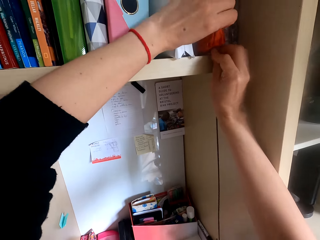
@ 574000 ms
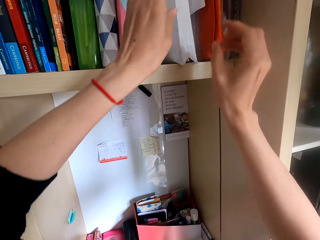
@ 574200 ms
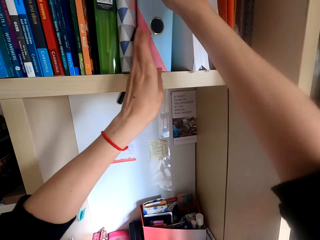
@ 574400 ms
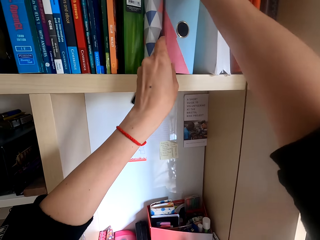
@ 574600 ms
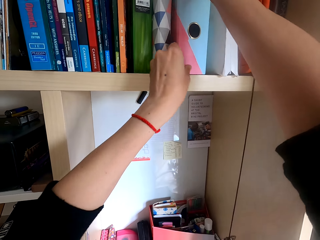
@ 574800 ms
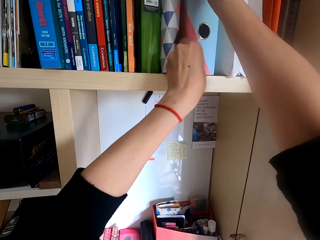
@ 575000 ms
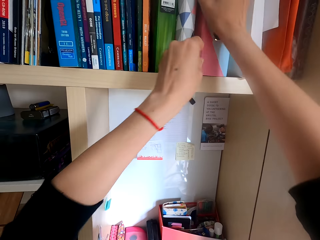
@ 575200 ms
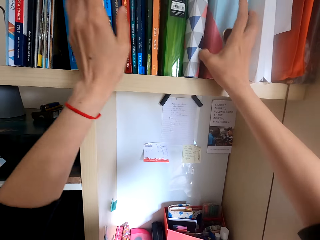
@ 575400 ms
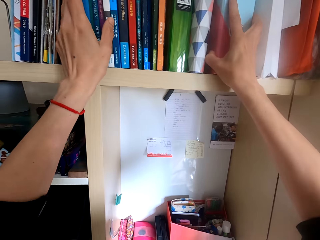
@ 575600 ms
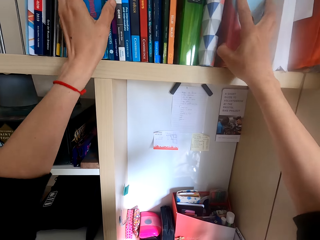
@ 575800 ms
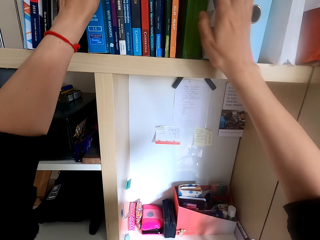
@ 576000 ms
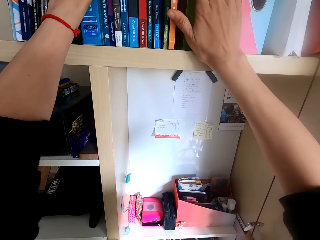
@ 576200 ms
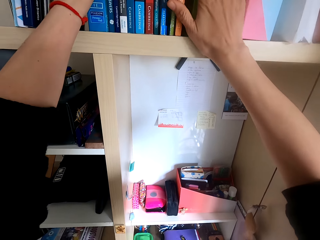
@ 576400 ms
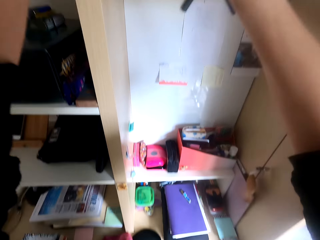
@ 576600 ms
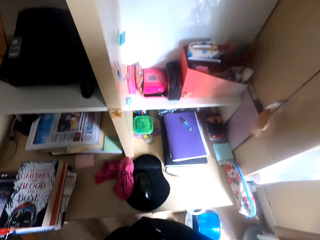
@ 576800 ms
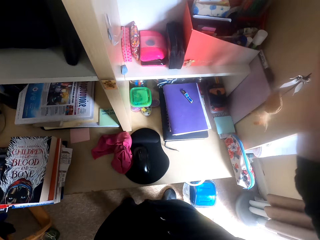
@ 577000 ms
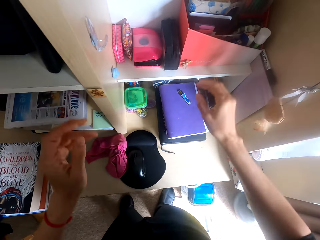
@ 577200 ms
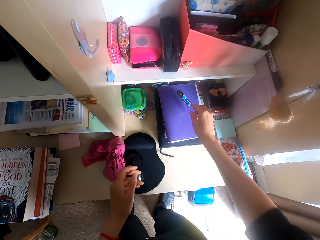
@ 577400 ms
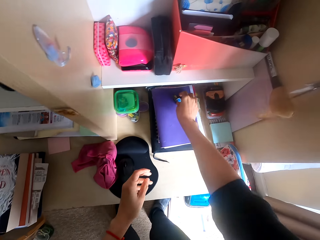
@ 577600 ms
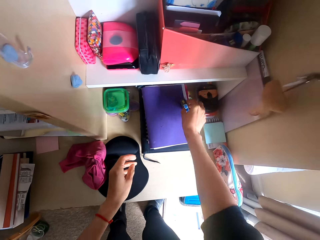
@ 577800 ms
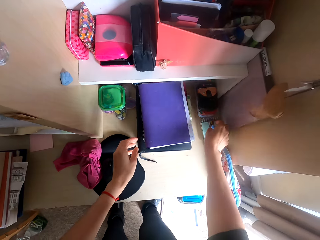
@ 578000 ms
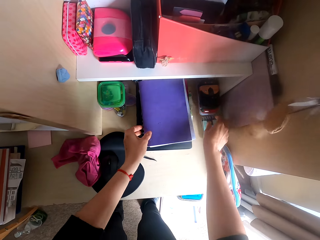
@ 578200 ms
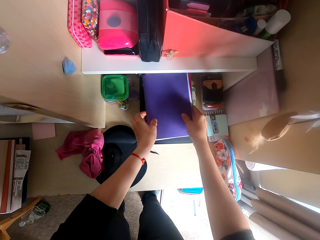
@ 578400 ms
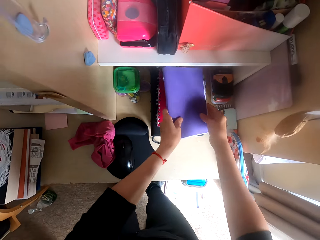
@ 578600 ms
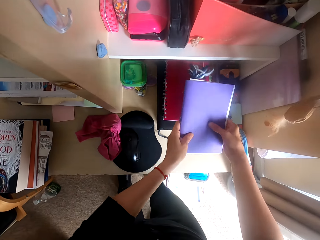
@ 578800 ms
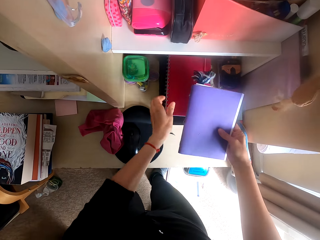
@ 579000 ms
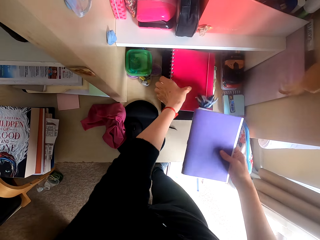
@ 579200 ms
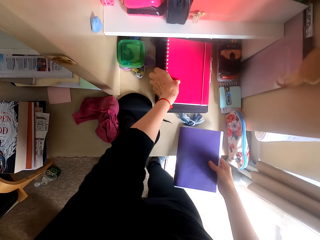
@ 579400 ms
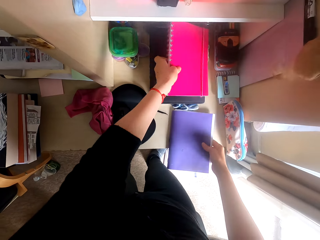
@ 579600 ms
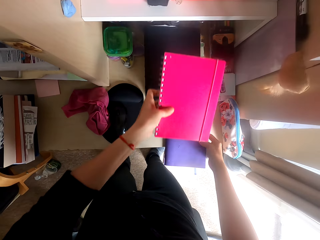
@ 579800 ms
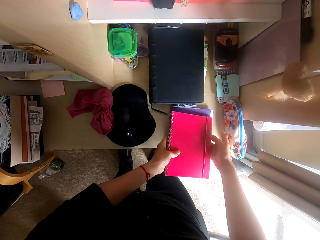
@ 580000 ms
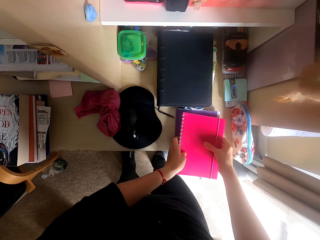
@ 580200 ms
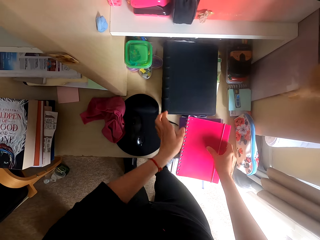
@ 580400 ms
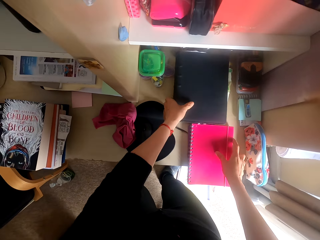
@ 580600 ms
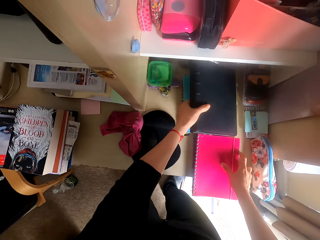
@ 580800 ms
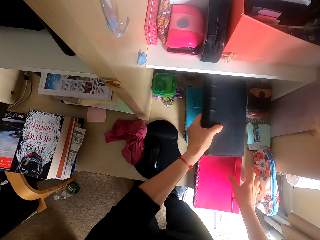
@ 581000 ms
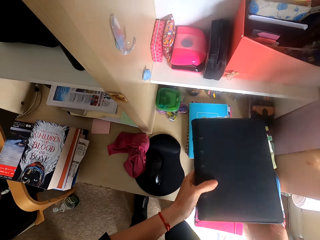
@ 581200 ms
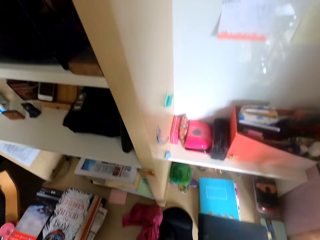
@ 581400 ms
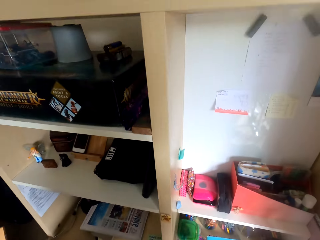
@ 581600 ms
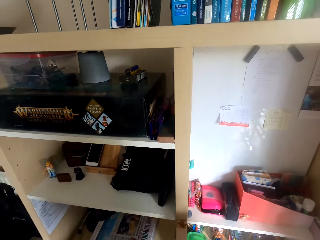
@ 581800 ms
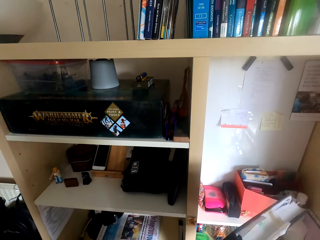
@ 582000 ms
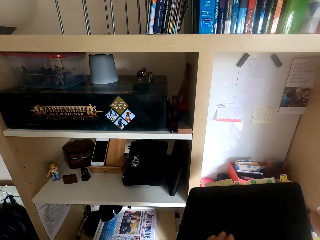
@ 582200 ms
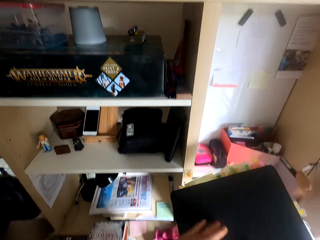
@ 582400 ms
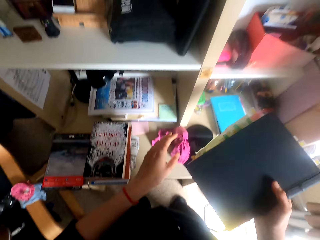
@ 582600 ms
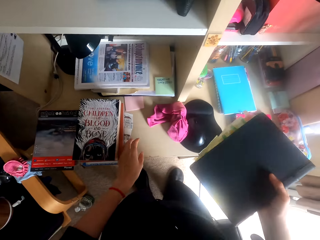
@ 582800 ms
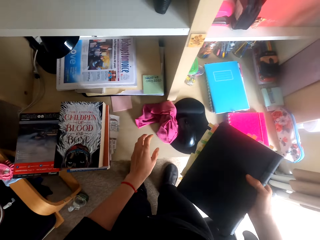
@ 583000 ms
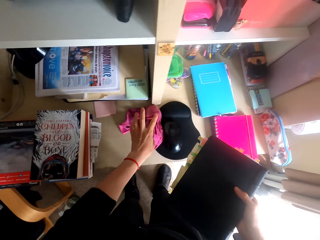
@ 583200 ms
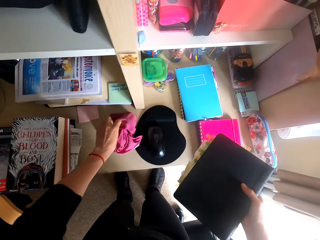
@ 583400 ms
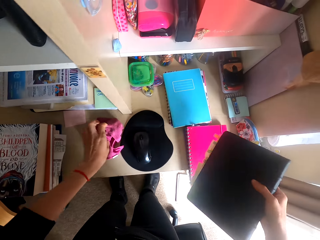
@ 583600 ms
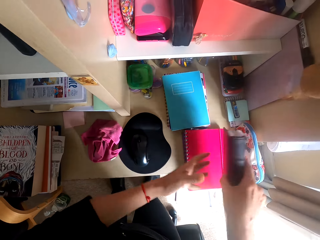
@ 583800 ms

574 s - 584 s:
The camera wearer moves the files on the shelf. They align the files on the shelf. They pick a marker on a book. They put the marker on the book. They pick a file. They pick a book. They pick a book again. They hold the file. They look around the table. They touch a cleaning cloth.

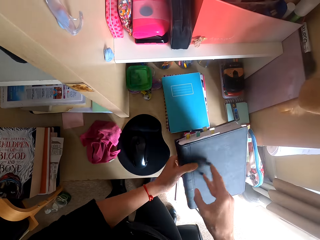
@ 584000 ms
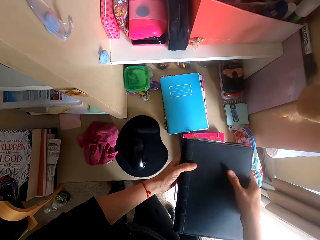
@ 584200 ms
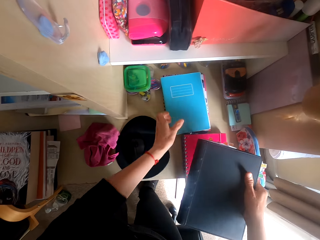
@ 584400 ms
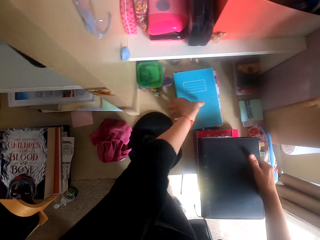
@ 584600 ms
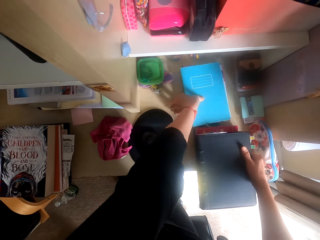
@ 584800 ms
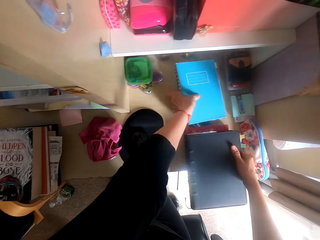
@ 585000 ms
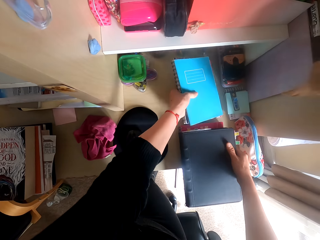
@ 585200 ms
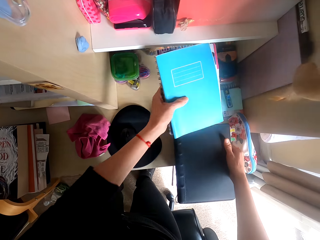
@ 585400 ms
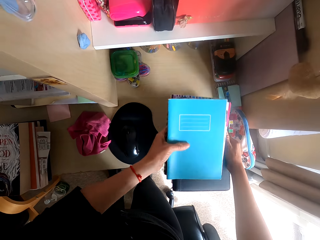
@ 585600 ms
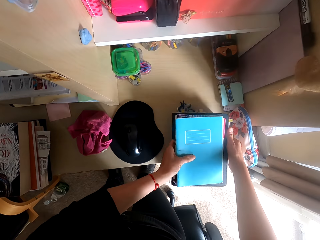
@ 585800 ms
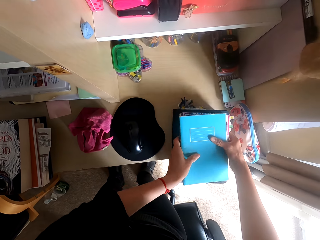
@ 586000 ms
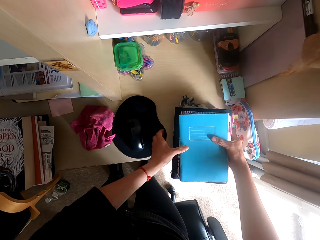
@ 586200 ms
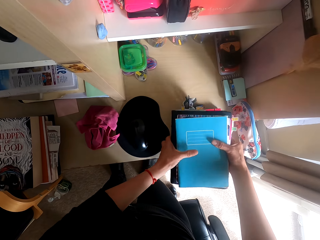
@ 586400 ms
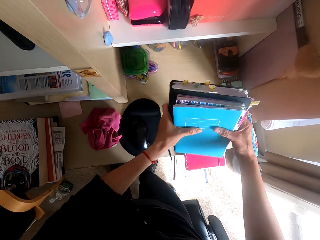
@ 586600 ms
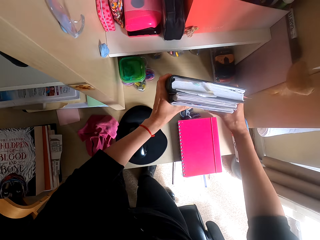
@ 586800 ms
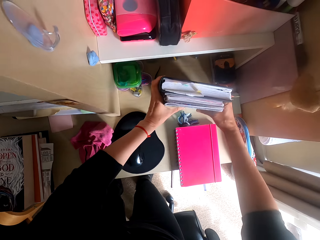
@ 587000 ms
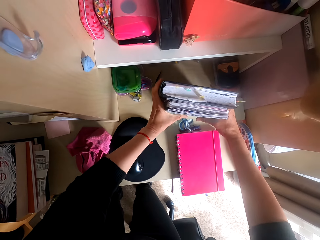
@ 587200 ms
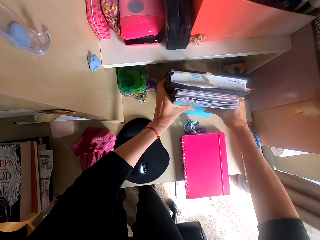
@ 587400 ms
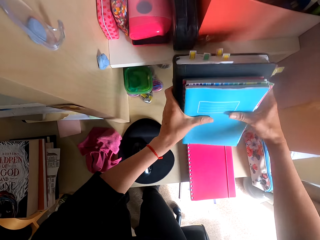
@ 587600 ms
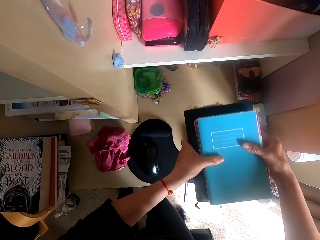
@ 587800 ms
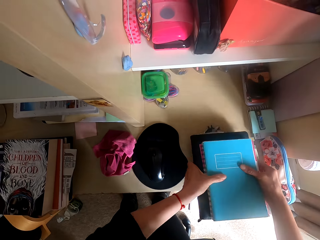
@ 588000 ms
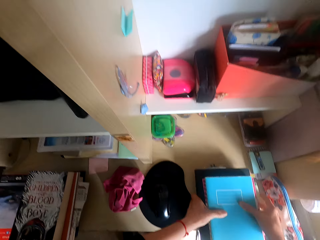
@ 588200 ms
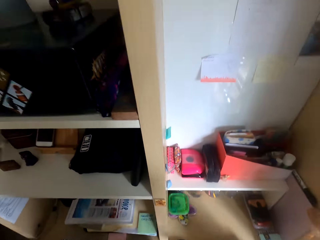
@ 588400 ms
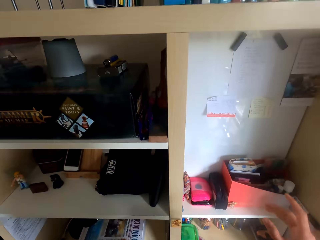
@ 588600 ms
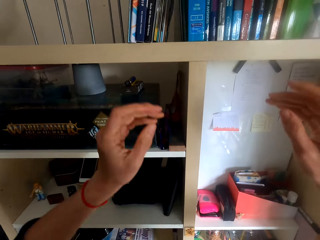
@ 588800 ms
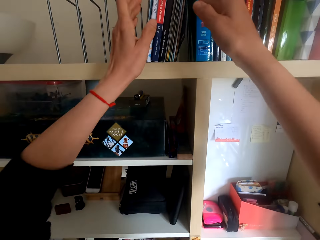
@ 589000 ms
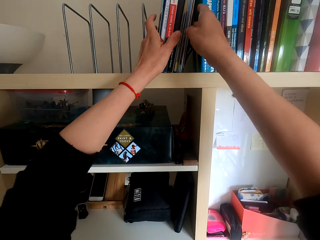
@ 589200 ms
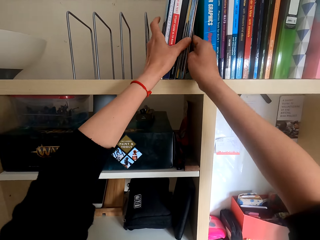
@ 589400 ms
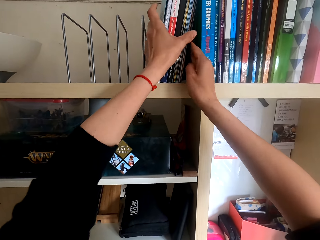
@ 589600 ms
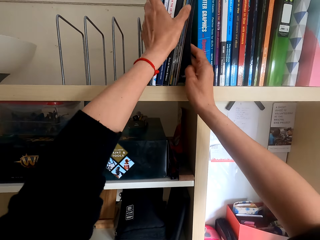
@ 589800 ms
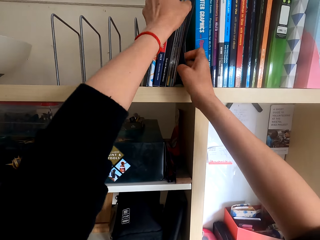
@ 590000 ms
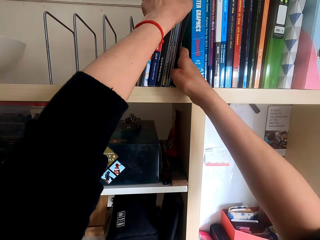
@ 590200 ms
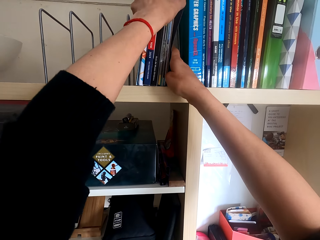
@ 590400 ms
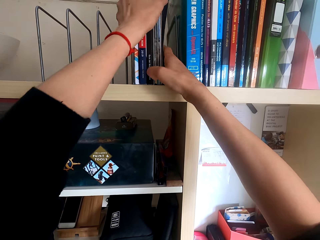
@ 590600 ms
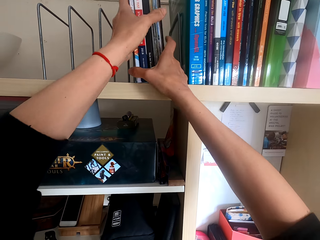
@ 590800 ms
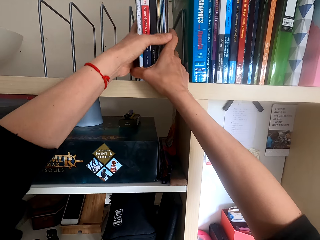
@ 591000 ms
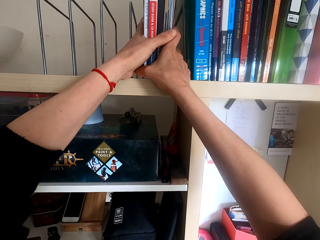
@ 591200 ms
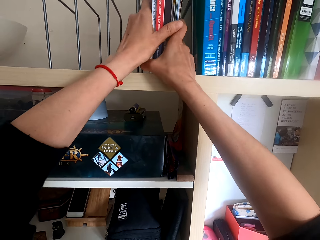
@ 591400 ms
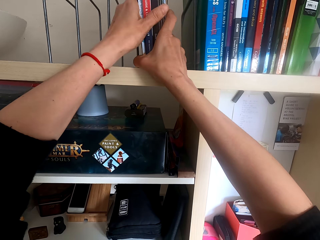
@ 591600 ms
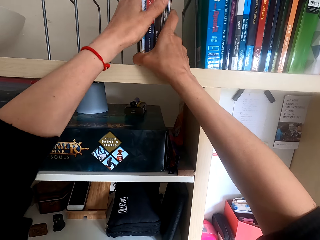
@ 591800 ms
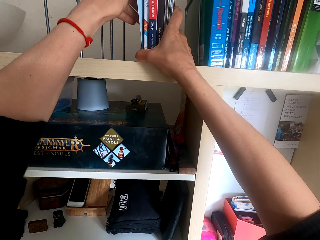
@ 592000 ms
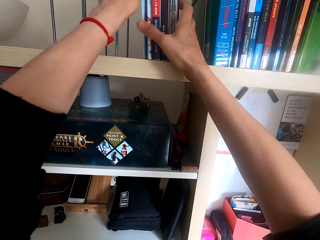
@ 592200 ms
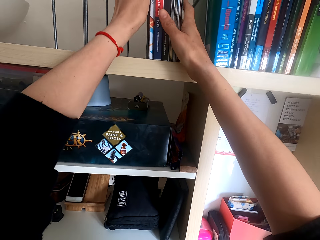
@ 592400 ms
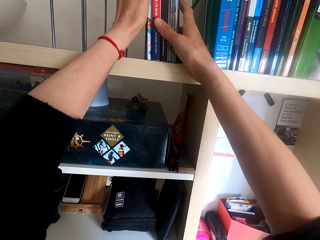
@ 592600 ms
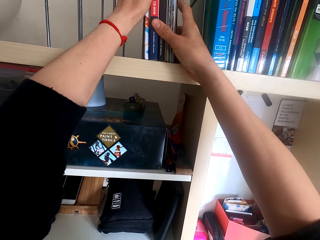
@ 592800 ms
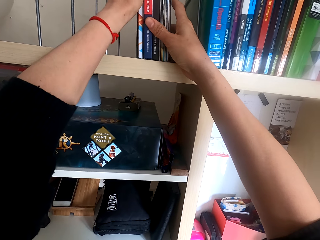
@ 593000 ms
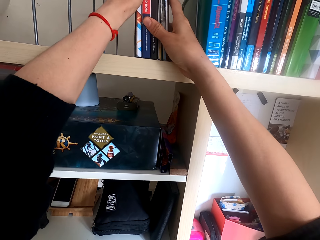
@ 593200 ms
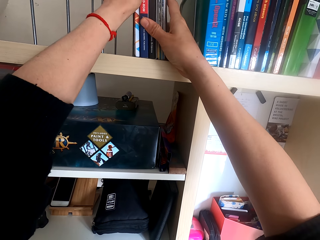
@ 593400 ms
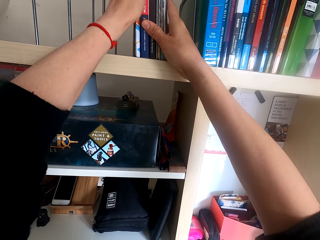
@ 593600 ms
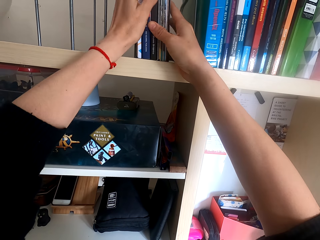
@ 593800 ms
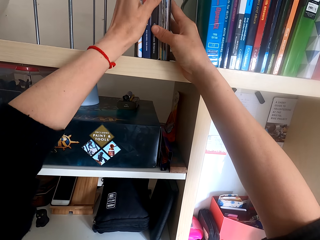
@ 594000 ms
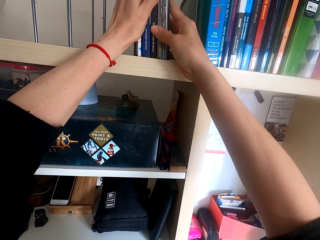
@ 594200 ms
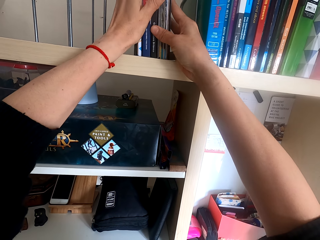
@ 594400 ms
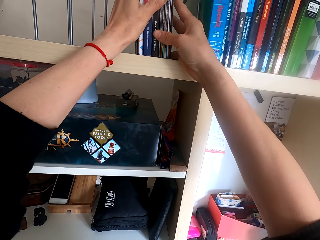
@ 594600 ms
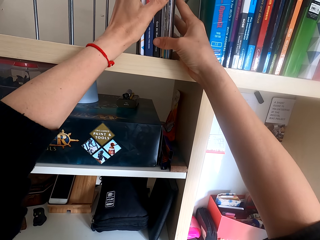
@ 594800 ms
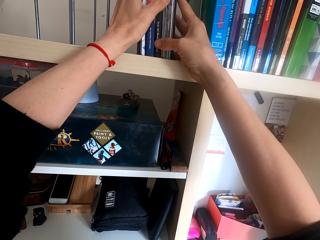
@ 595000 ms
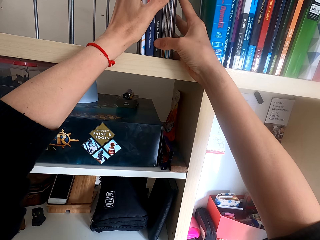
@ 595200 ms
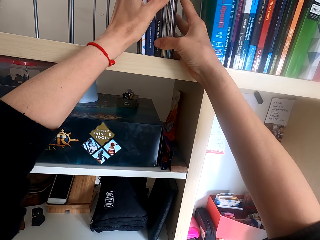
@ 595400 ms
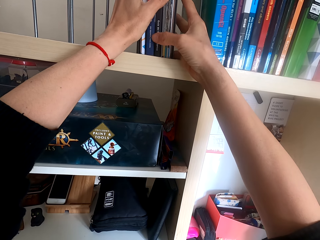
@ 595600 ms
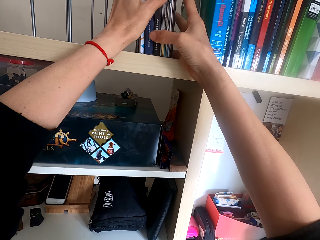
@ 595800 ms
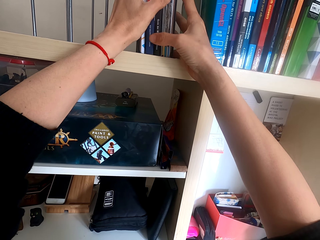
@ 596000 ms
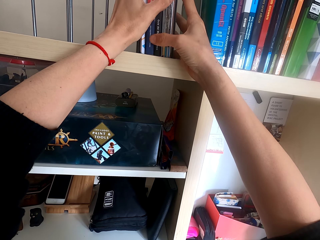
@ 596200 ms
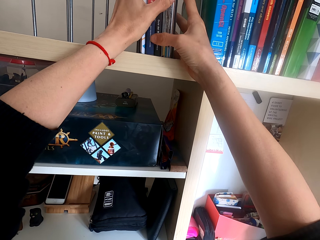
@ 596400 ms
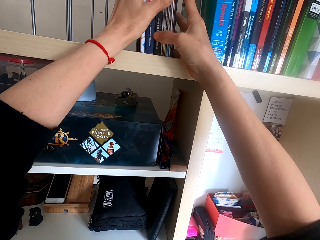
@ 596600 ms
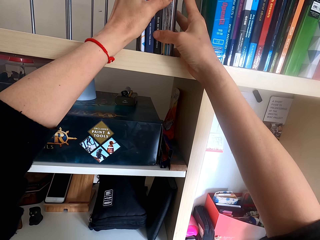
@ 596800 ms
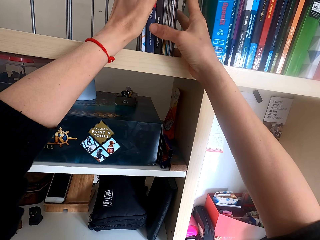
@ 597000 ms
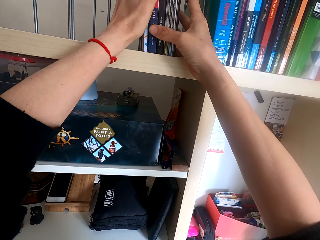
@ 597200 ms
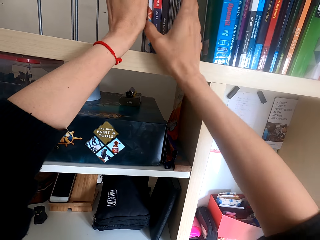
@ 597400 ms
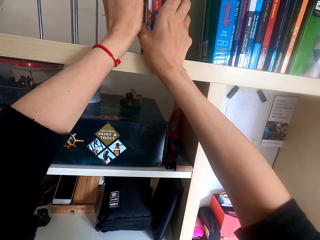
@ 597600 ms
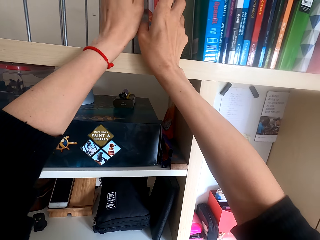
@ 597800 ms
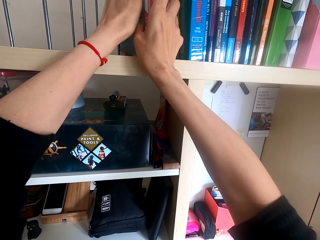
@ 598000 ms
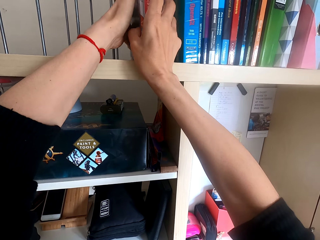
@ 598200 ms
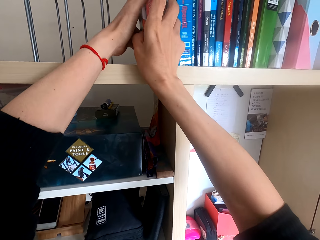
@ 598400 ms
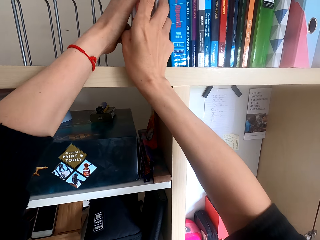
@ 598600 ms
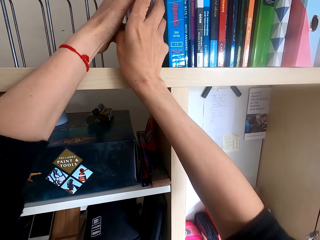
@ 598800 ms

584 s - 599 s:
The camera wearer moves a towel on a shelf. They hold a file. They pick files or books. They place the files on another and knock the files on the table. They align the books. They hold the files. They align the books on the shelf. They move the books on the shelf.
